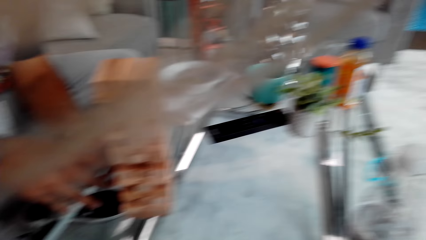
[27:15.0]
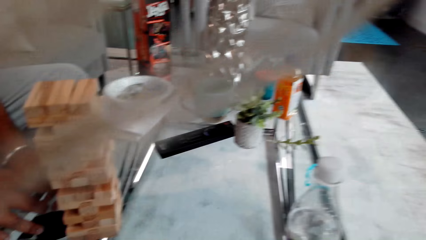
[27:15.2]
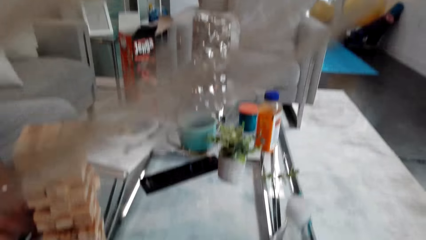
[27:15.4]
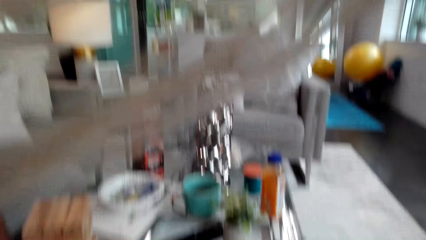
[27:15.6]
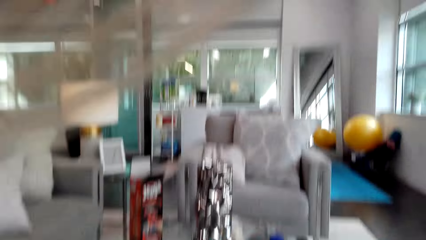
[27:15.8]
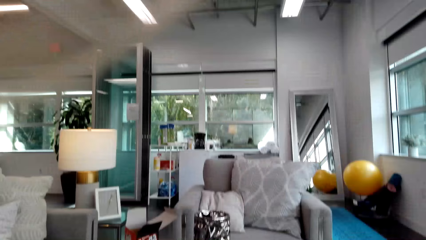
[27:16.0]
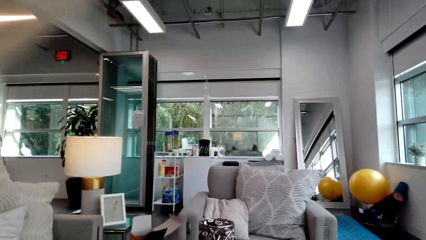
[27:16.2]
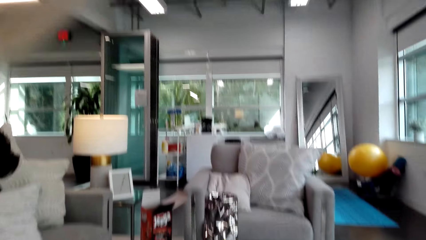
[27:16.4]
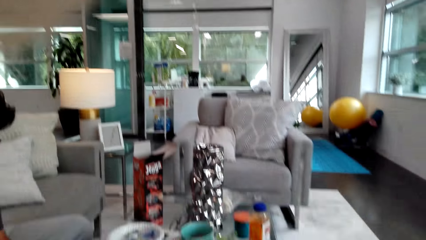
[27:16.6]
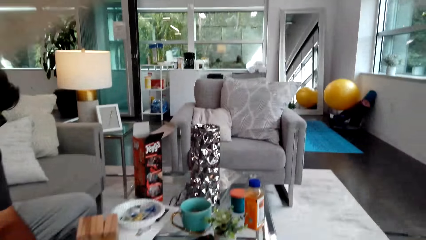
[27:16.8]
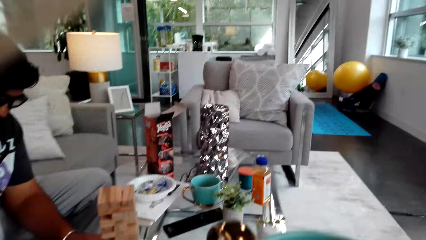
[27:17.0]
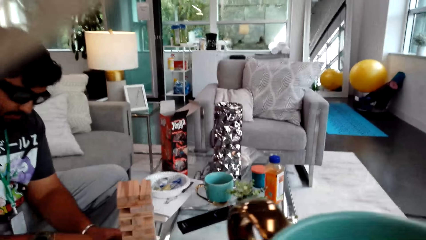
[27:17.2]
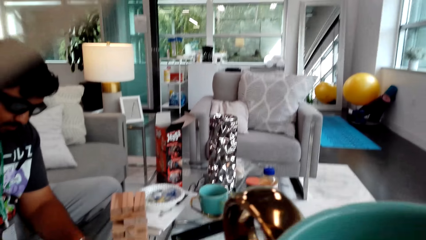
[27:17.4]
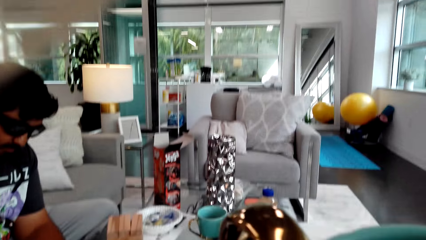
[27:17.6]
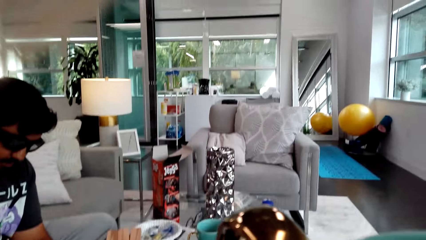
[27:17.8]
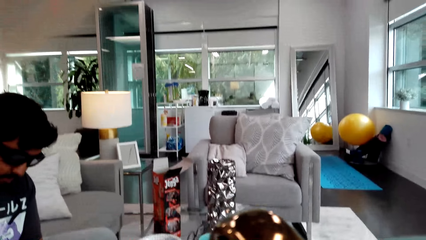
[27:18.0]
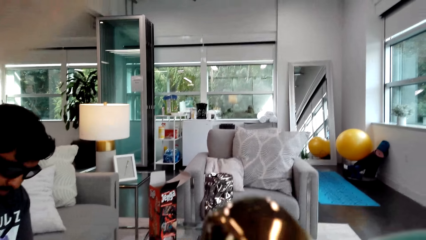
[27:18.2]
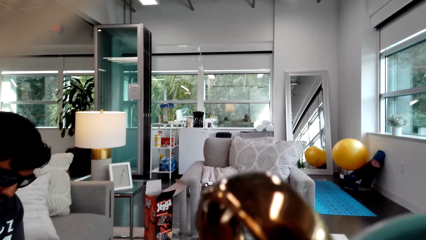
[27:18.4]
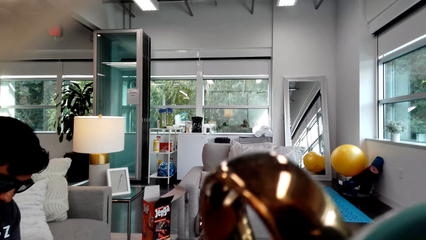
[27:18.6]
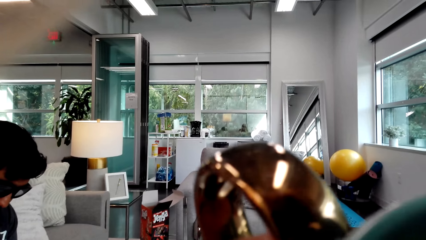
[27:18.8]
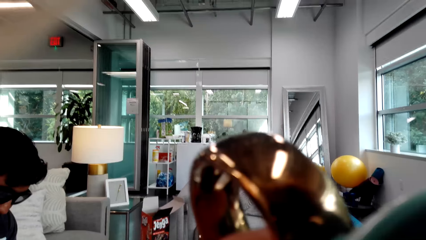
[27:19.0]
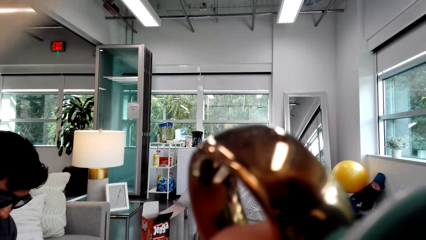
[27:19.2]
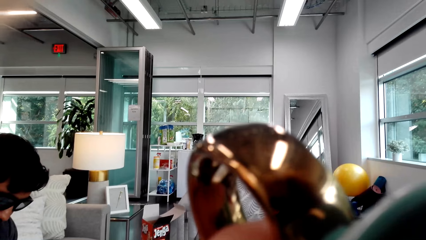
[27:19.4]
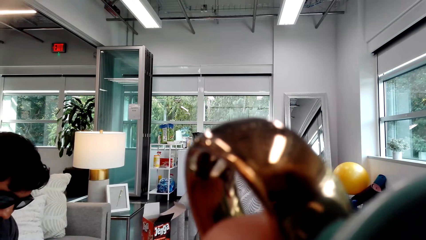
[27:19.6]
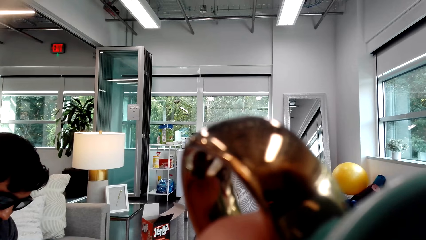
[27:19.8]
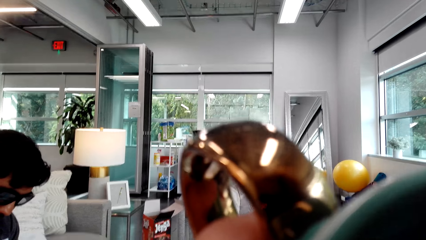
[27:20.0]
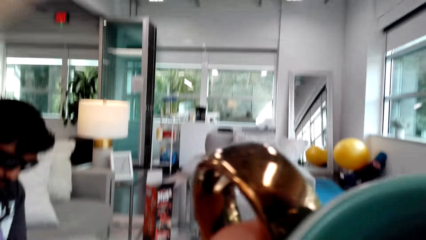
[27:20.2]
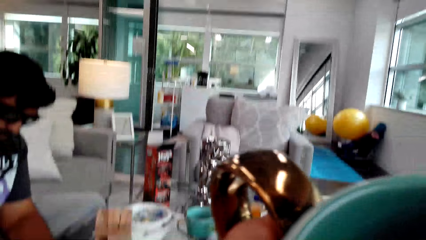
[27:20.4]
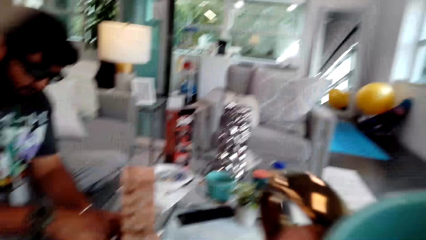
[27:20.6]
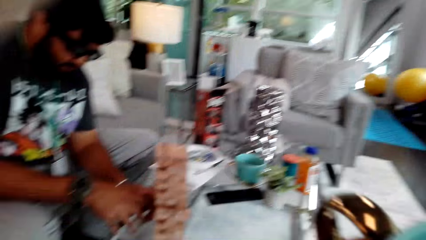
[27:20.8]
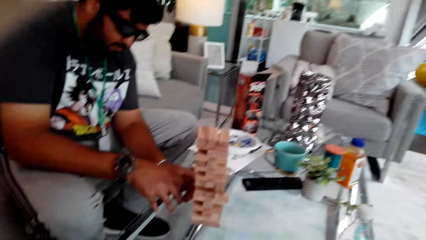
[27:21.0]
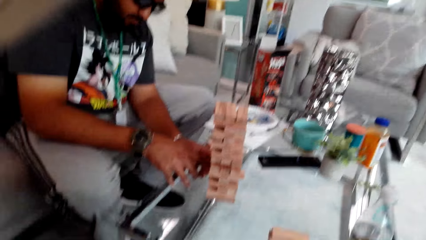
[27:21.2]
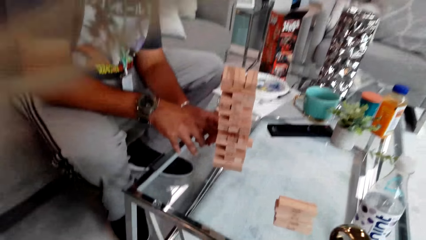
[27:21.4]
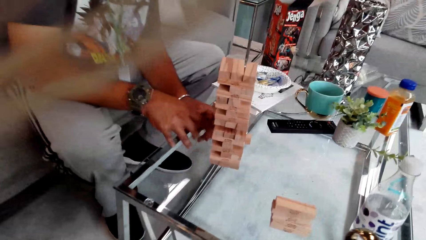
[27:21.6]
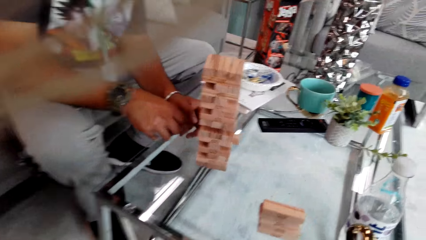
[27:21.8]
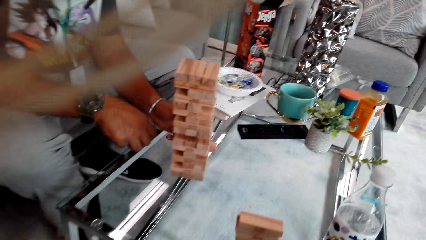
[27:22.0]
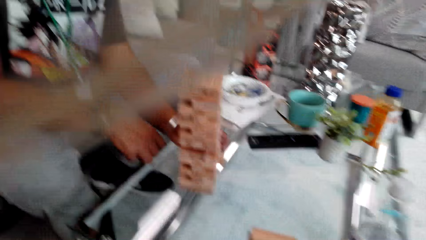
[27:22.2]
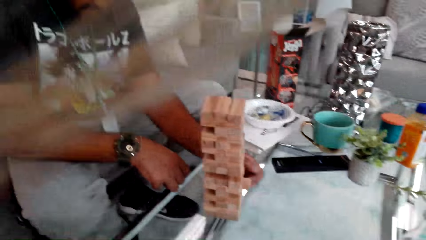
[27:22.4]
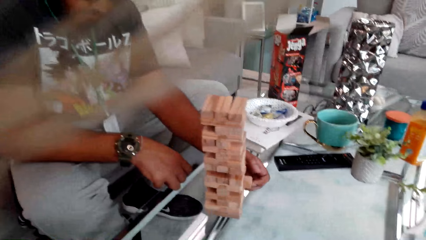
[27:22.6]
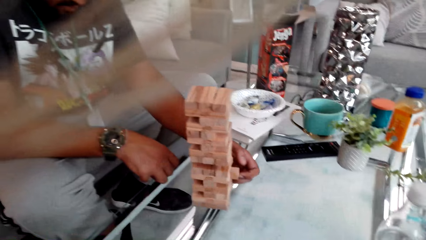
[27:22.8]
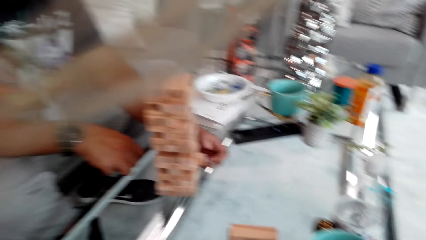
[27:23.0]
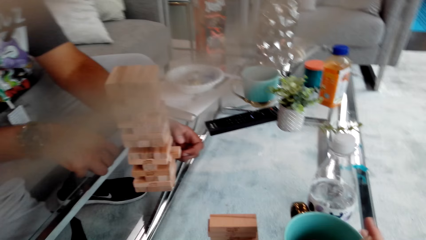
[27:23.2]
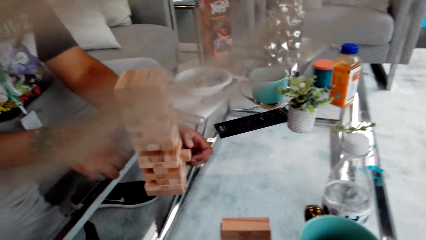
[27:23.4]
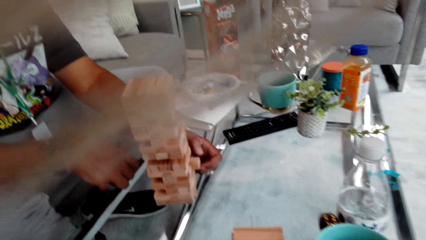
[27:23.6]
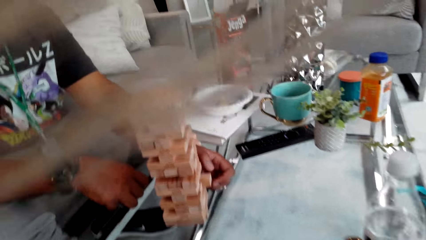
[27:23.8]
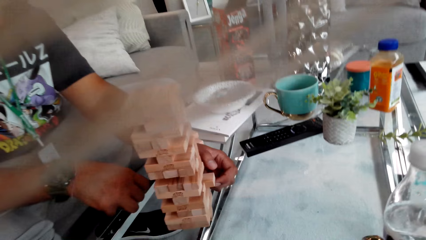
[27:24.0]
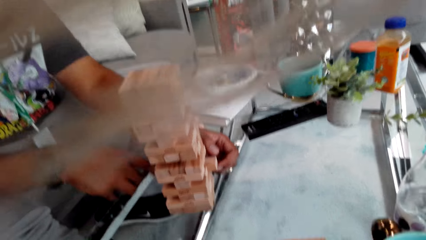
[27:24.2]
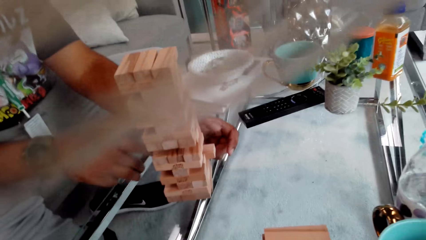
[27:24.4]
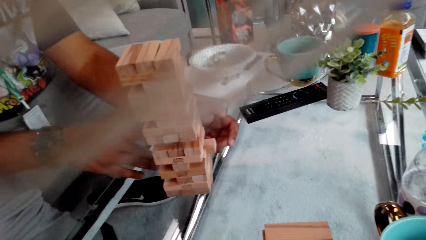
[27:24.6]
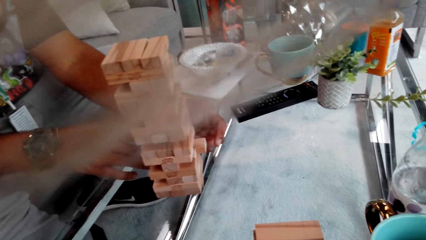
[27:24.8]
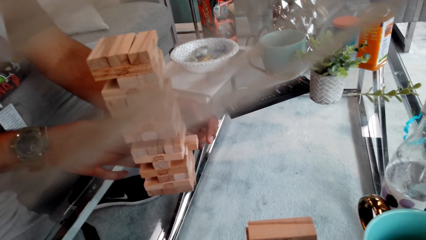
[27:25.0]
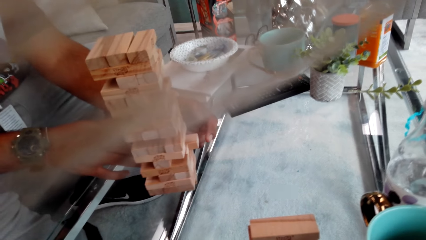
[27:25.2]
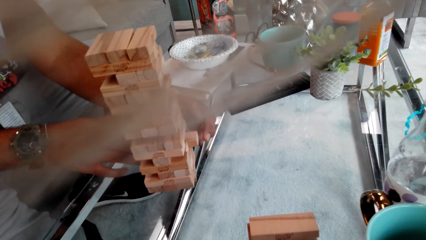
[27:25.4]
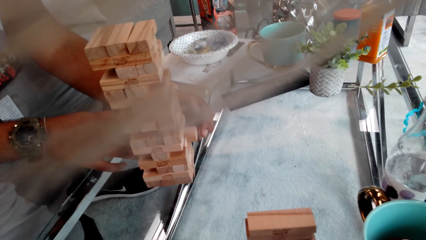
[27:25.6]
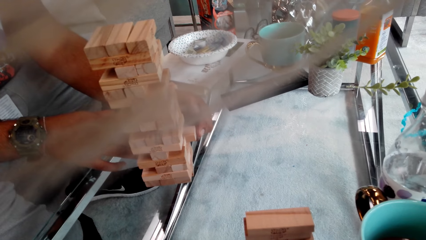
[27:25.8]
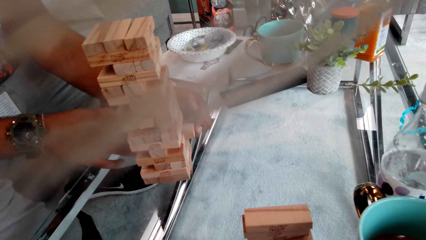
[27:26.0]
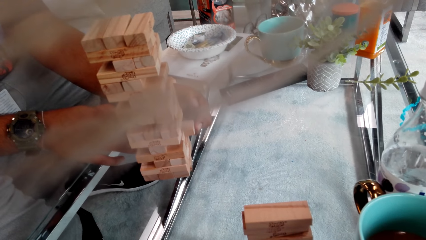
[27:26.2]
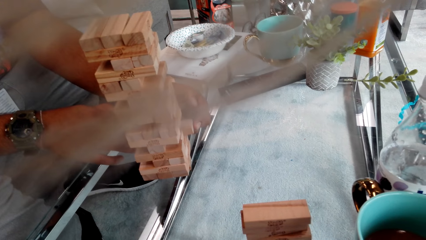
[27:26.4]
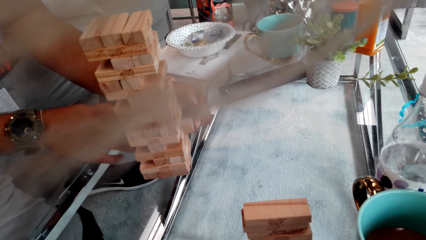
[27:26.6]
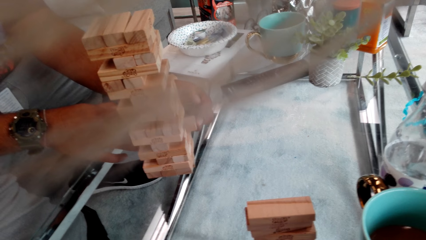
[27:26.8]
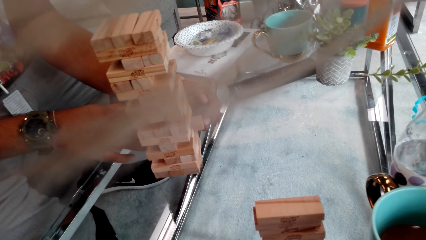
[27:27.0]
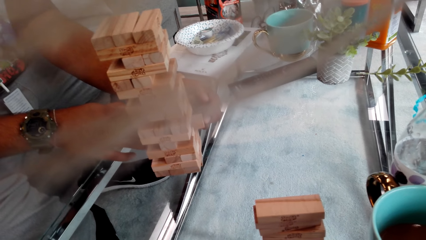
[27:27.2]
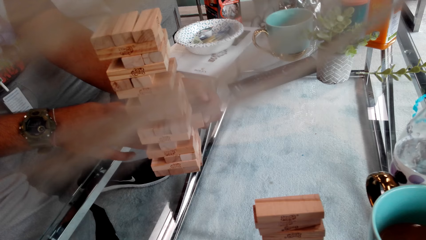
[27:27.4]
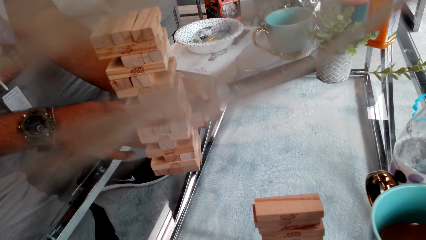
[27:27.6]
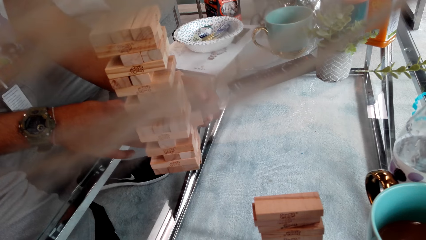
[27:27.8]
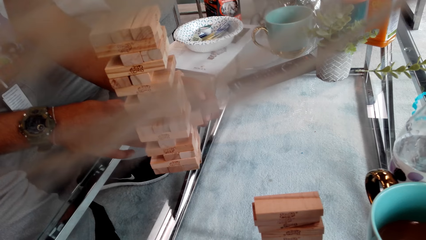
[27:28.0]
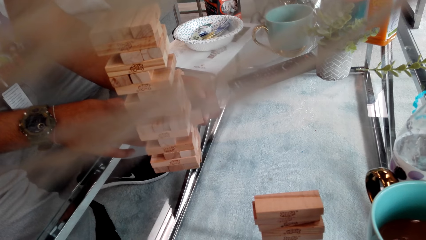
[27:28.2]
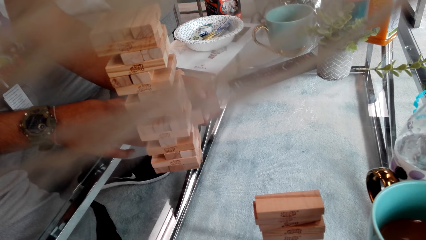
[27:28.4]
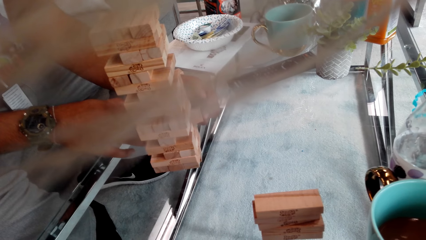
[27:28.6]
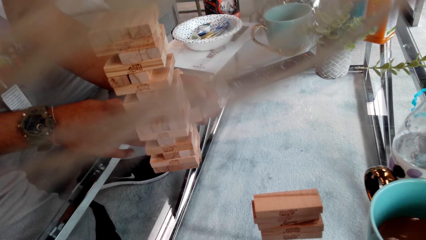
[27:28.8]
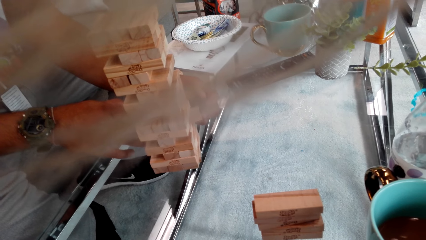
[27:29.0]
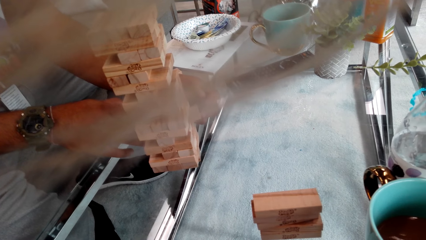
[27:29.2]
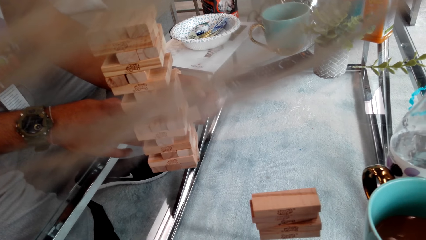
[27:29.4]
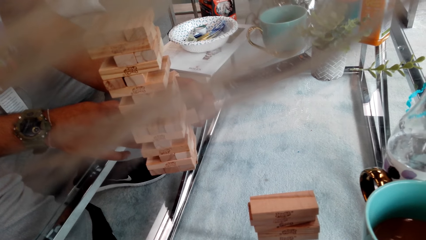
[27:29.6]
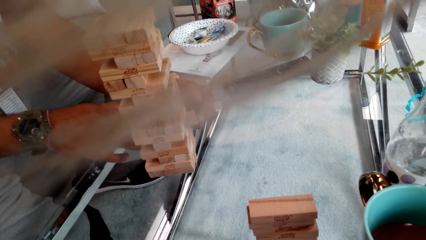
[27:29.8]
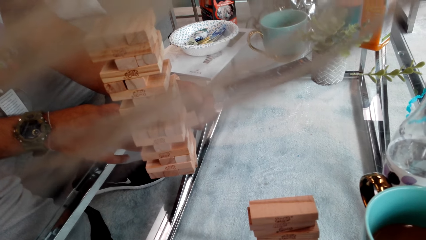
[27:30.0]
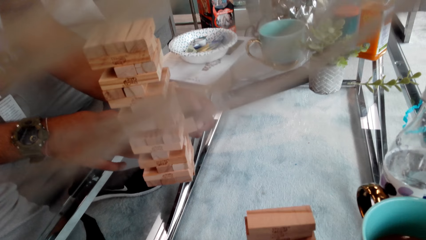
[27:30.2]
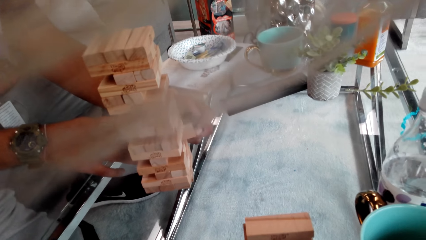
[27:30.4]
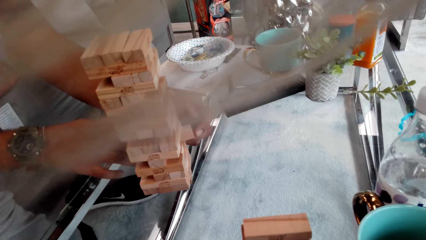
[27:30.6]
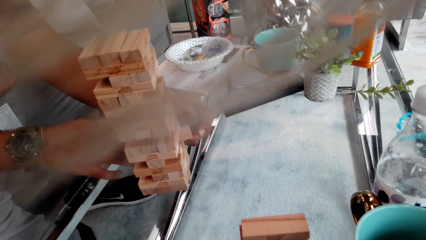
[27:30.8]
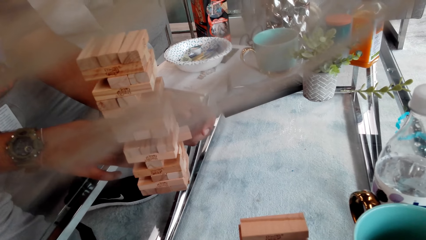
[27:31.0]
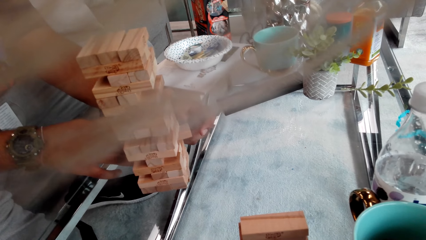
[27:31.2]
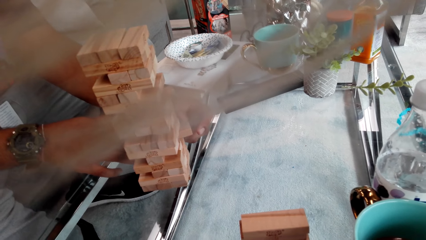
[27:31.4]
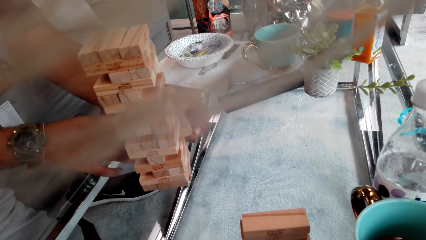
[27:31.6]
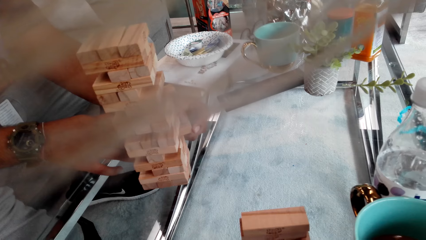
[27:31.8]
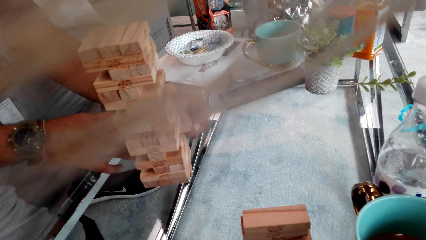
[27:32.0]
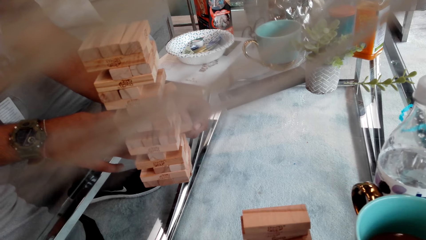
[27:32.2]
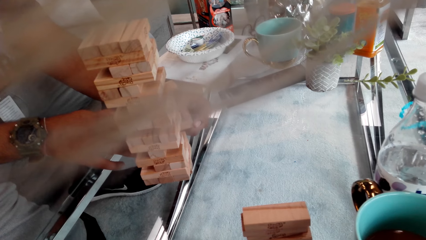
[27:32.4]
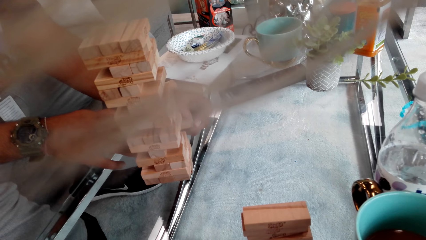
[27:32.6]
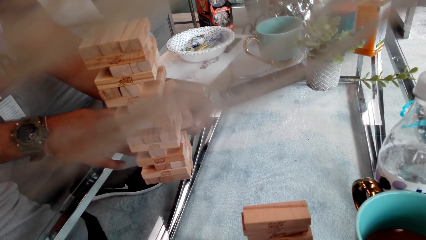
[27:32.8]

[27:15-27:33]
The camera wearer drinks the drink. They take tea. A man plays the Jenga game. He removes a Jenga block.
